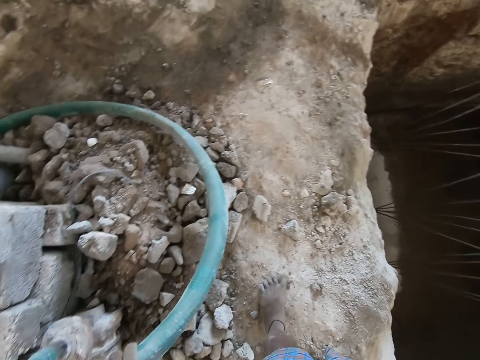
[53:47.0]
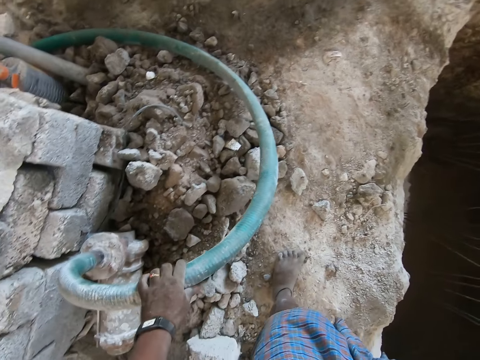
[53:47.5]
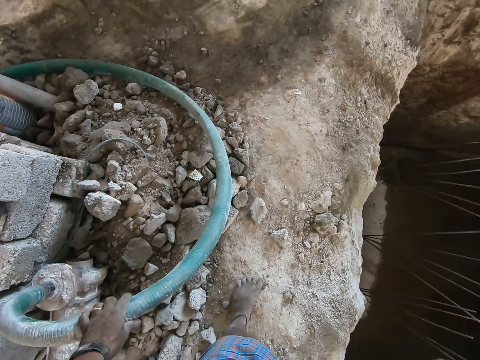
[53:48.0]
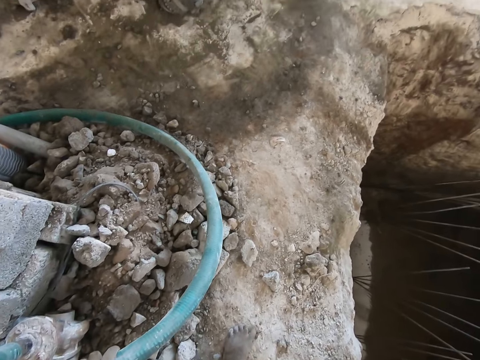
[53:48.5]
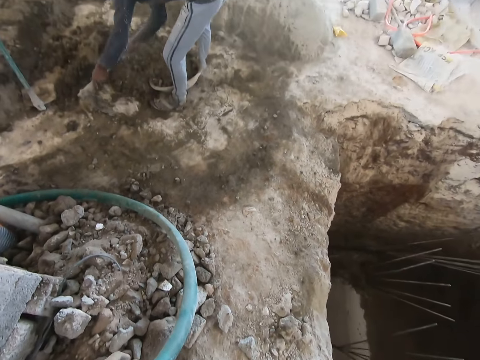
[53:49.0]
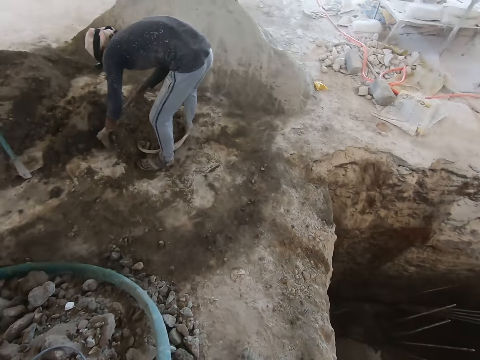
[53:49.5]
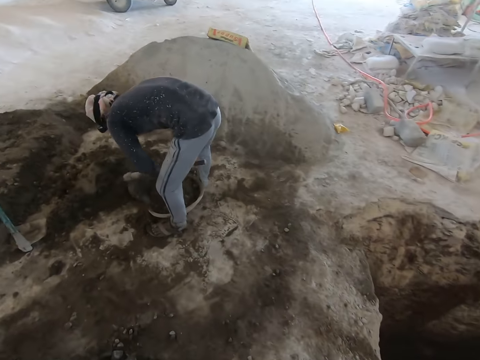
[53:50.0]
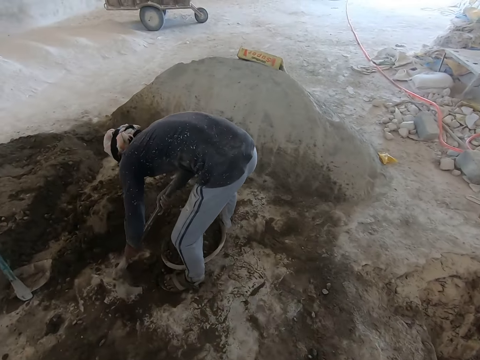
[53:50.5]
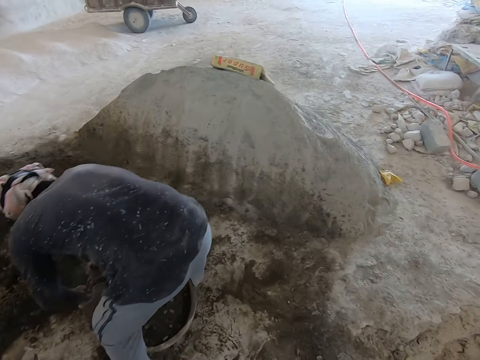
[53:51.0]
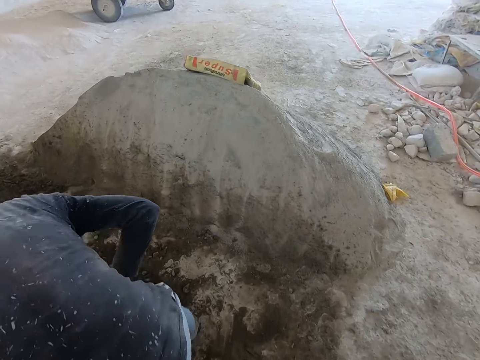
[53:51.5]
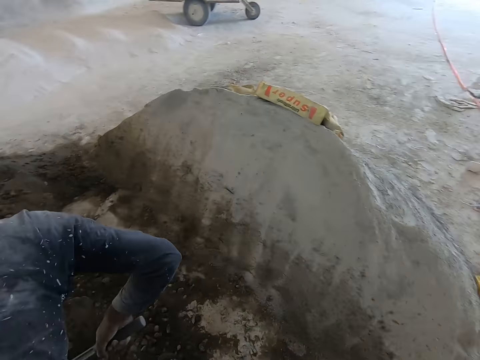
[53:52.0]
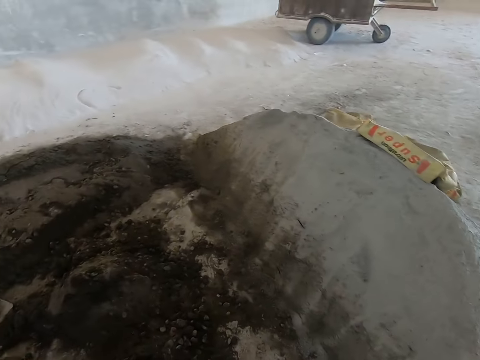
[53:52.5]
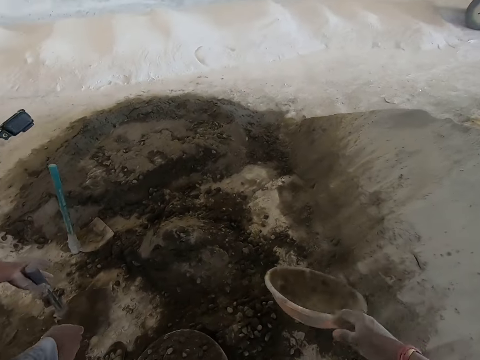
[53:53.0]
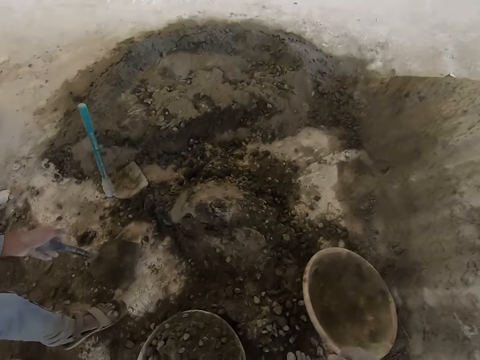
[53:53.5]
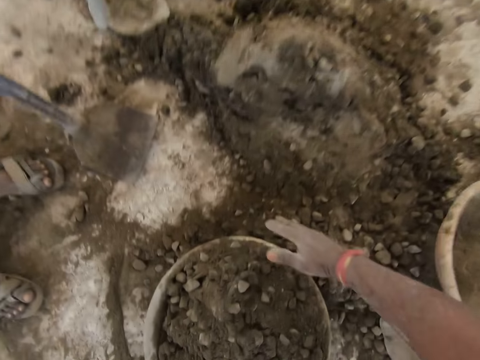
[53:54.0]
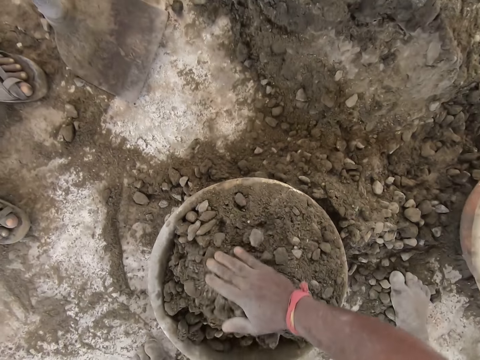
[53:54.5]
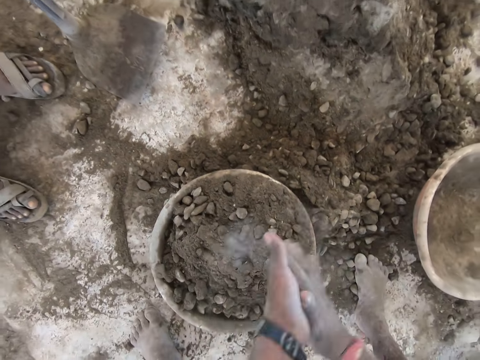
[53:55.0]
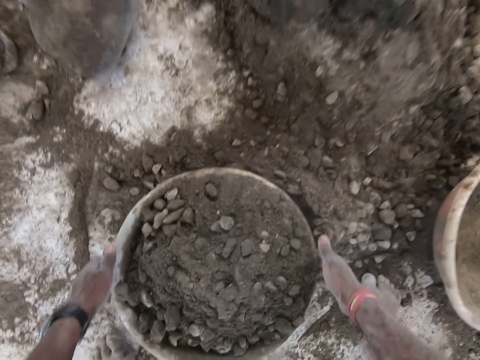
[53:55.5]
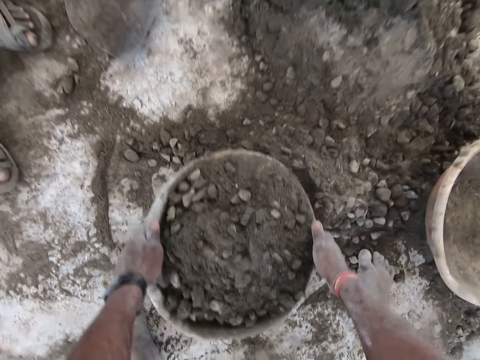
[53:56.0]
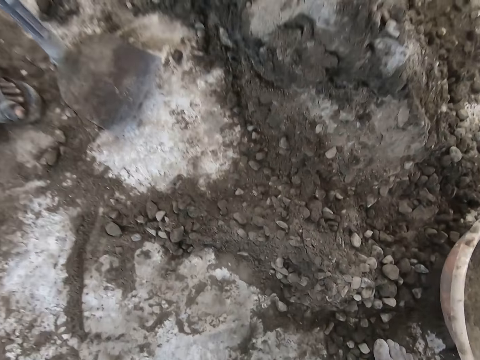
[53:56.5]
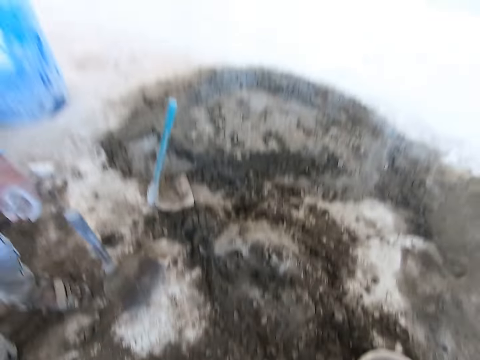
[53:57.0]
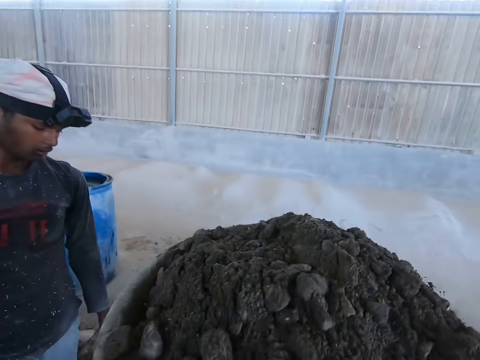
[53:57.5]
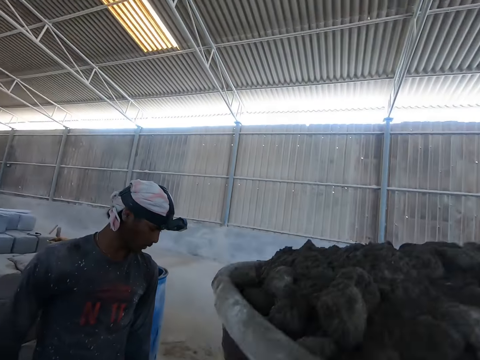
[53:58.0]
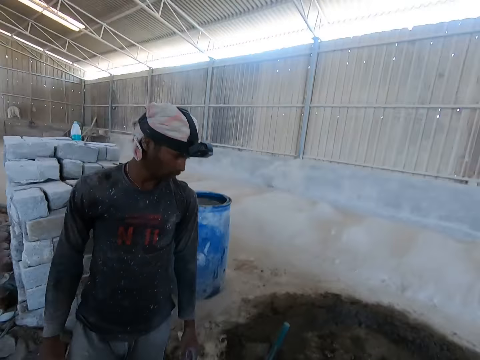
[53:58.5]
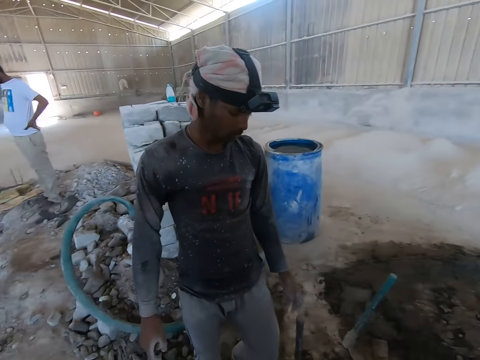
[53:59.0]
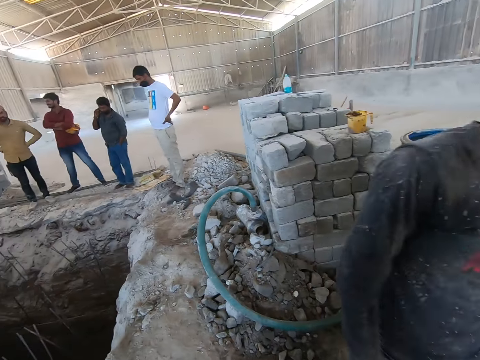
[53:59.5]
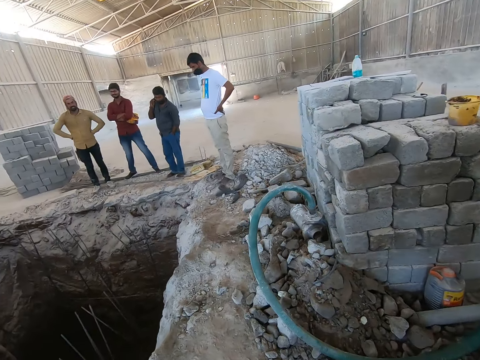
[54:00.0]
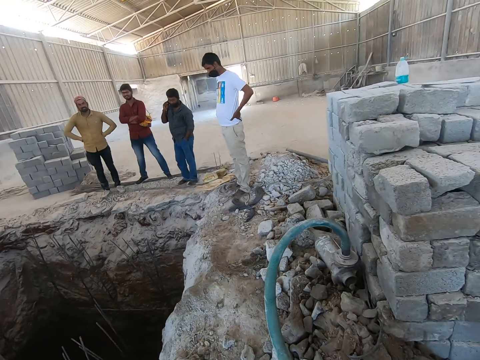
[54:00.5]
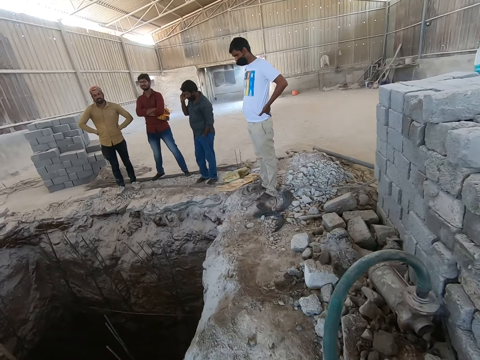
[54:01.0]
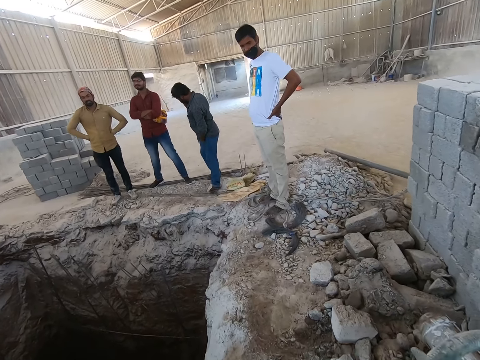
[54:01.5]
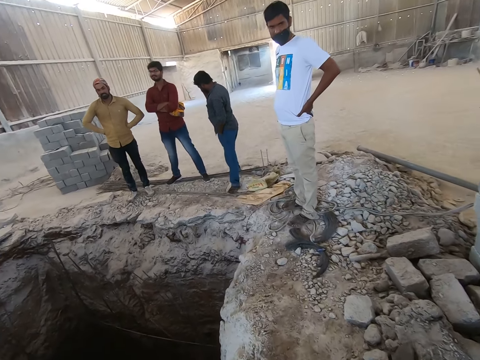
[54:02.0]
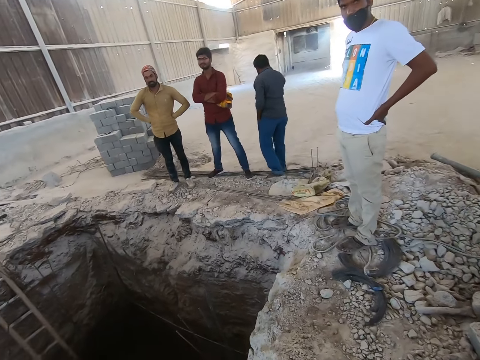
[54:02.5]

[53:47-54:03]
The camera wearer holds a pipe on the floor with his left hand. He touches the pipe. The man packs concrete with the hoe in both hands into the head pan or bowl on the floor. The camera wearer drops the head pan in his right hand on the floor. He adjusts the concrete in the head pan on the floor with his right hand. He picks up the bowl with cement. He dusts both hands. He carries the head pan with concrete on the floor with both hands. He puts the bowl of cement on top of the head. Another man makes a phone call with a phone in his right hand.

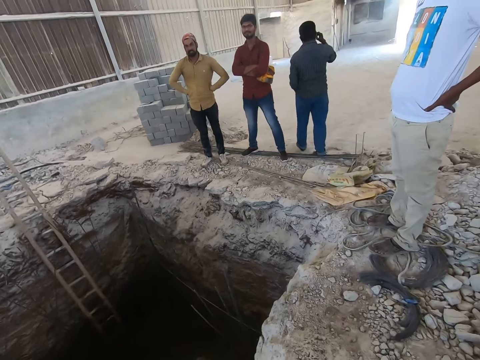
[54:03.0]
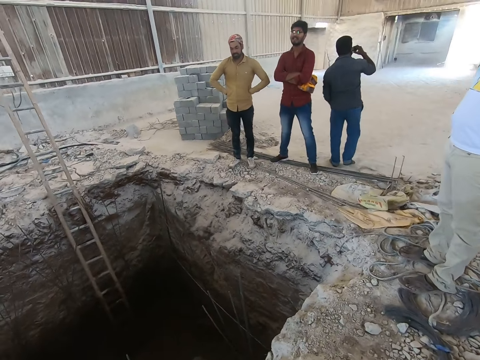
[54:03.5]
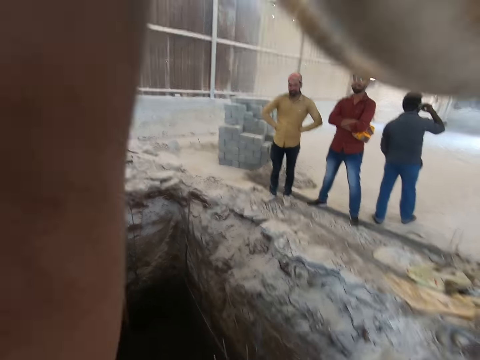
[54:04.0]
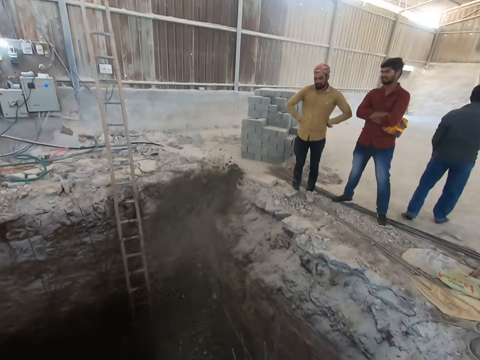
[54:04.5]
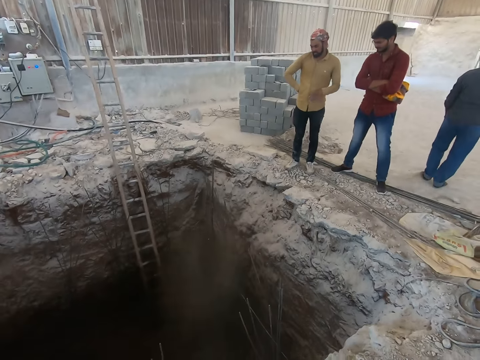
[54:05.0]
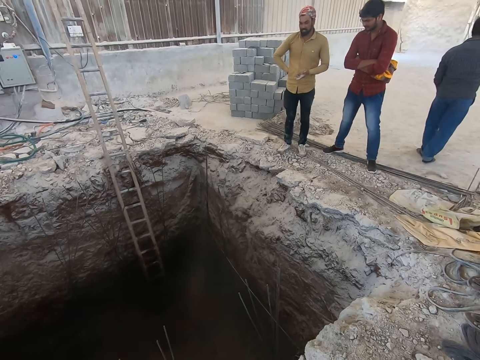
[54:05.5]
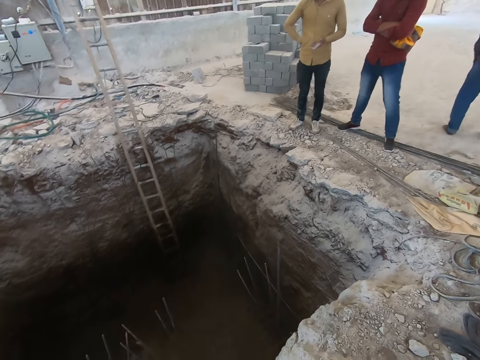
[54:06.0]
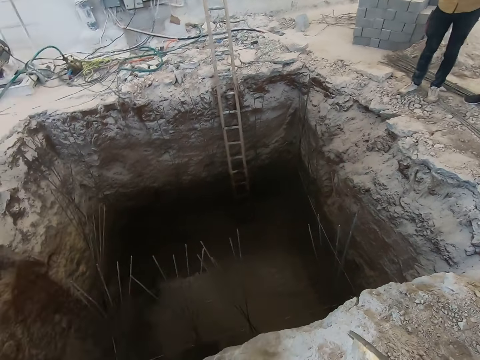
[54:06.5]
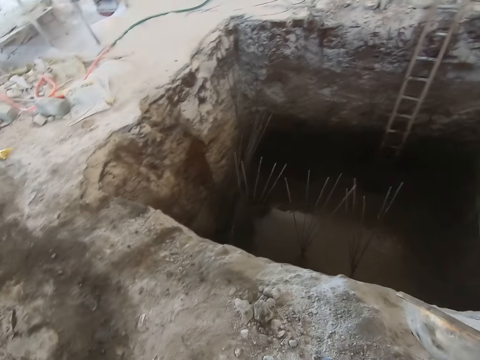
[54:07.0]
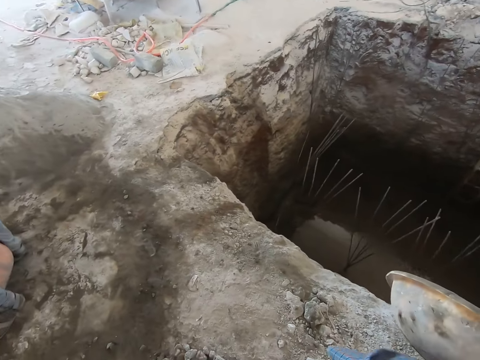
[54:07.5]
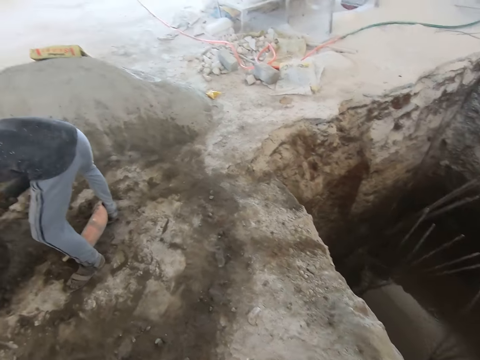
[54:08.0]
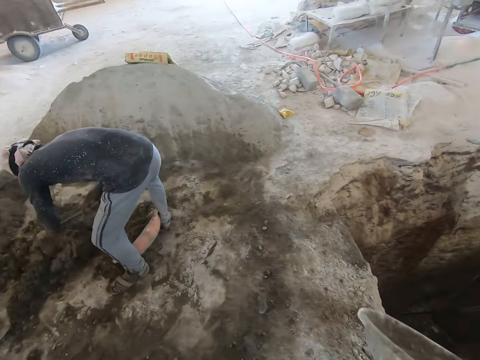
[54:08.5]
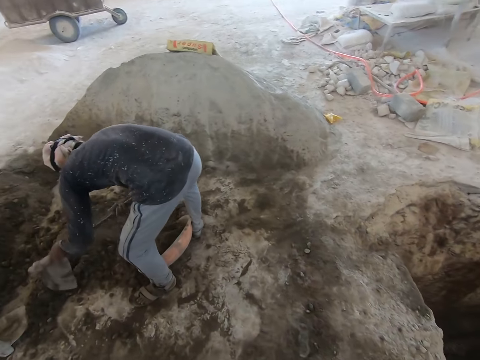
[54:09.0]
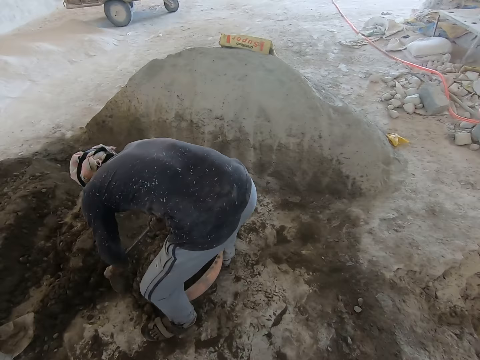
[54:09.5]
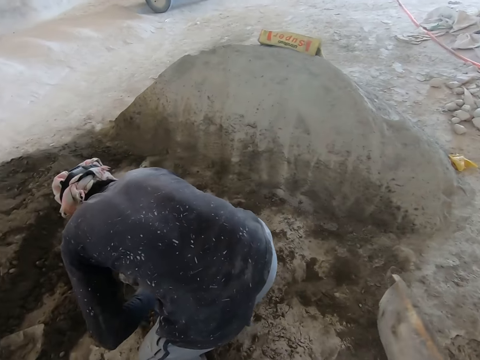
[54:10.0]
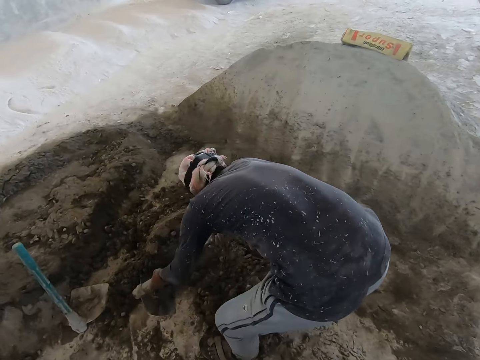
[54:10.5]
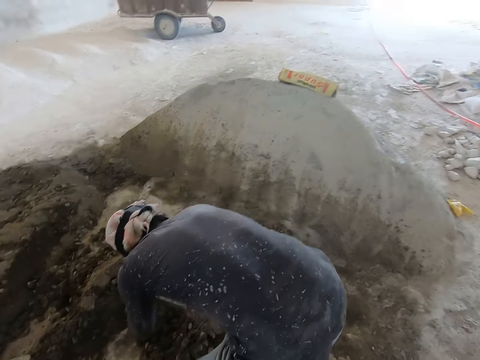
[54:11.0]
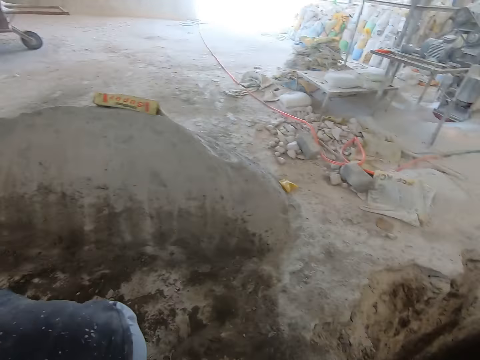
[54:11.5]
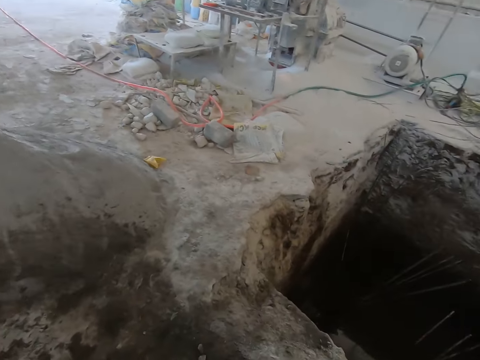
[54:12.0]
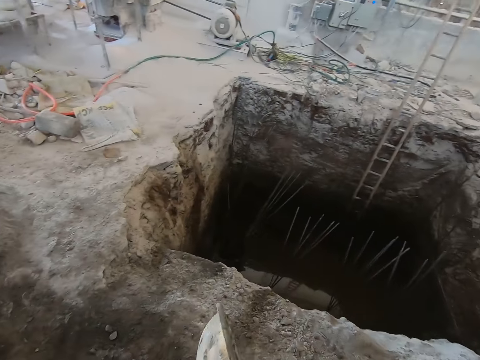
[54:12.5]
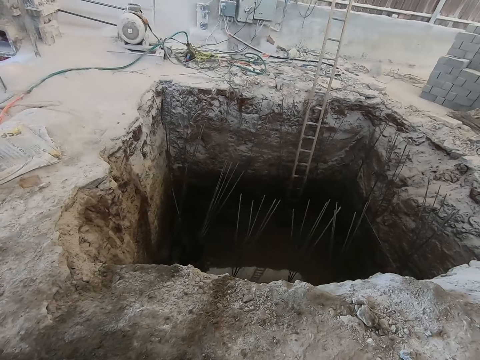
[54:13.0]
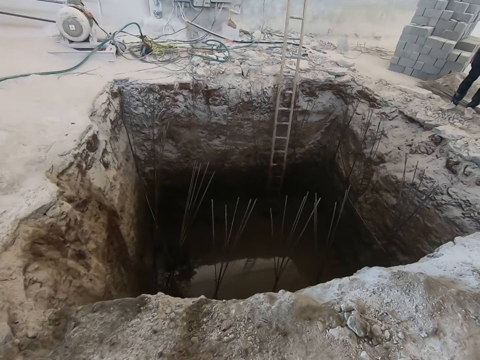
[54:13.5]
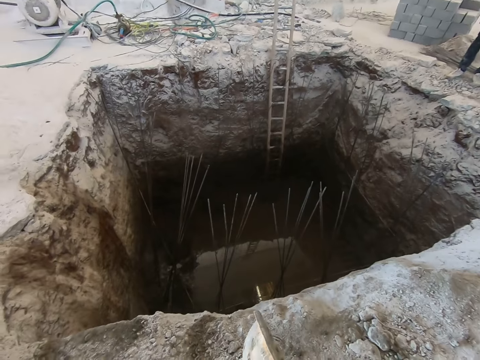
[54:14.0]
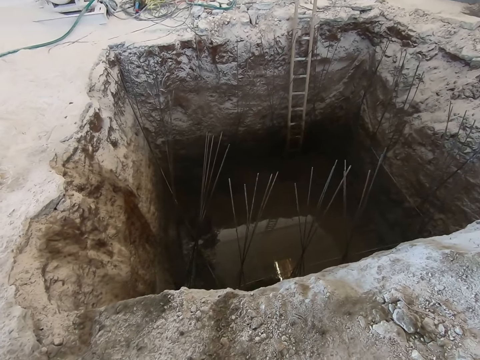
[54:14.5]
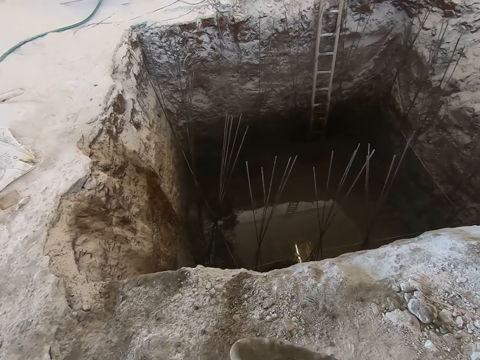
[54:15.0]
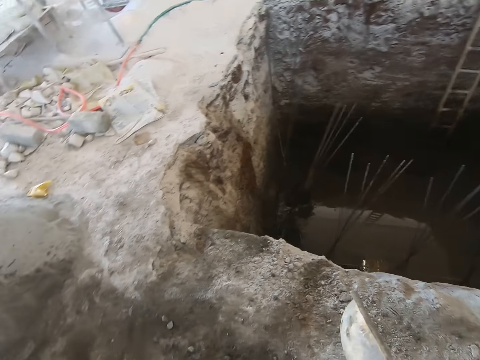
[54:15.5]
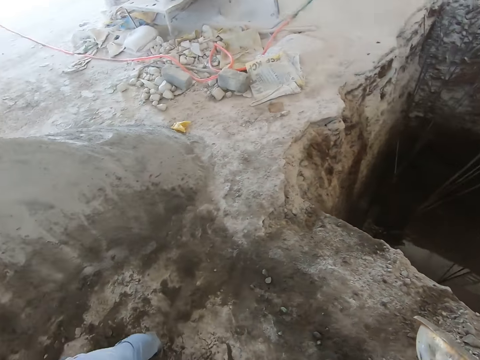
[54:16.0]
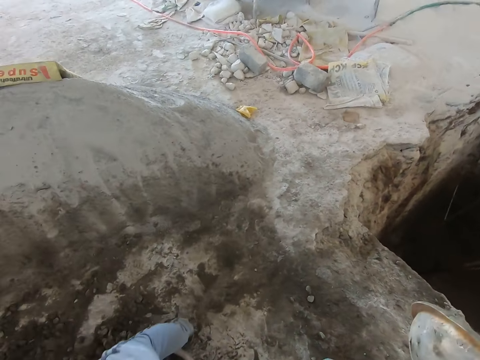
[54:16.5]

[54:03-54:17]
The camera wearer empties the head pan with concrete in both hands in the pit. The man packs concrete with the hoe in both hands into the head pan on the floor. Another man converses with the camera wearer. The camera wearer interacts with a third man.
